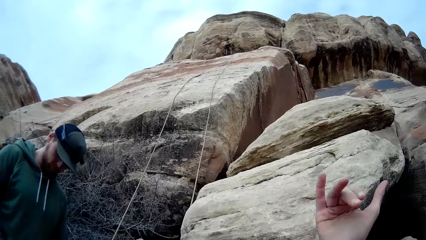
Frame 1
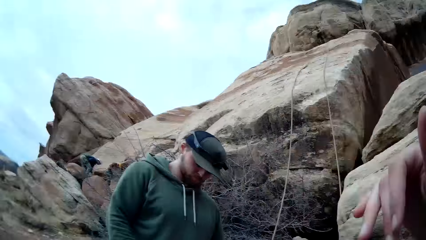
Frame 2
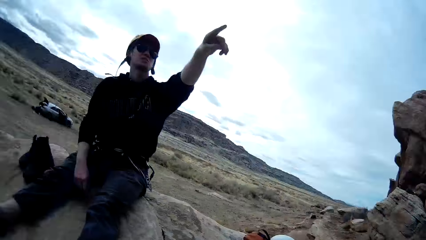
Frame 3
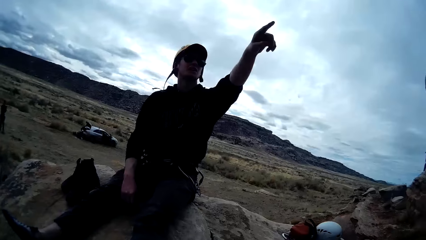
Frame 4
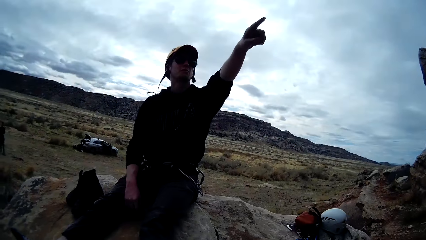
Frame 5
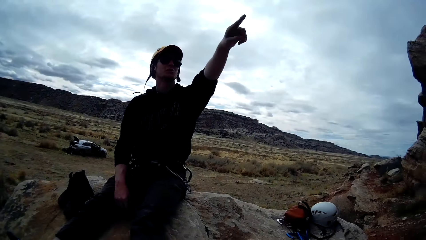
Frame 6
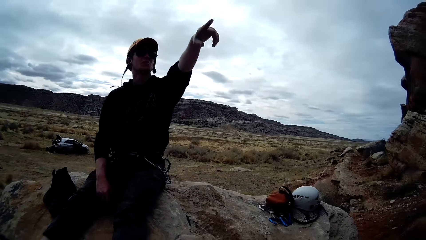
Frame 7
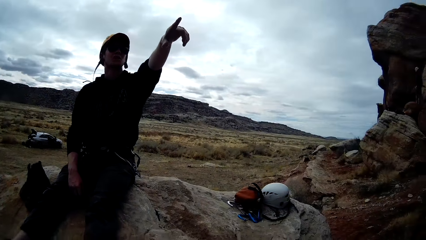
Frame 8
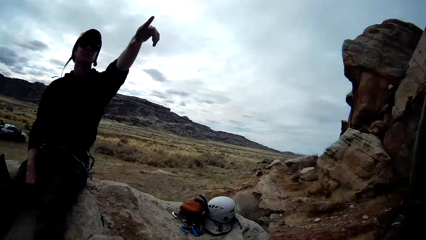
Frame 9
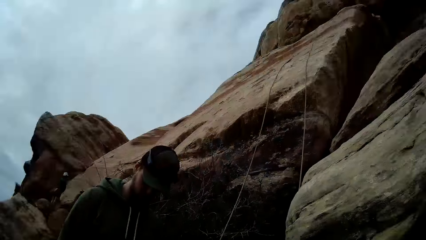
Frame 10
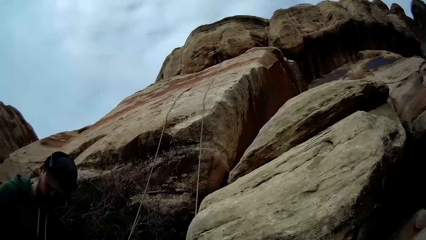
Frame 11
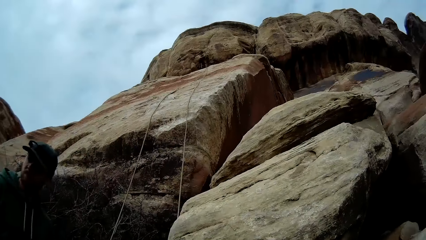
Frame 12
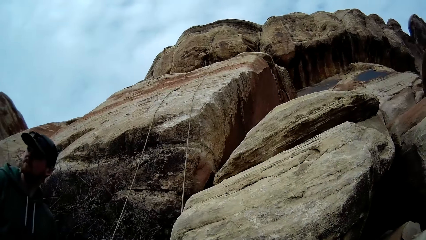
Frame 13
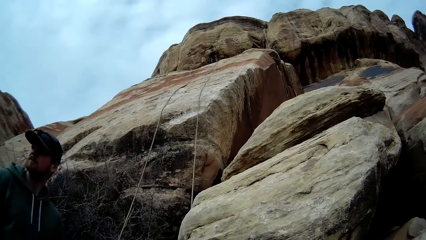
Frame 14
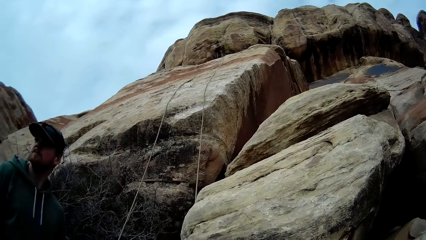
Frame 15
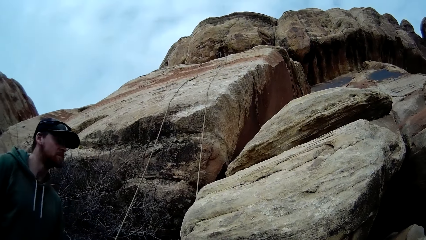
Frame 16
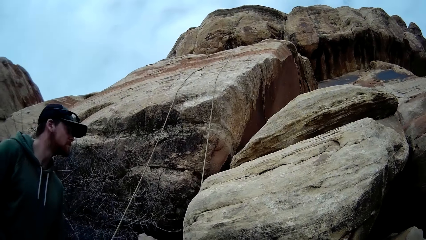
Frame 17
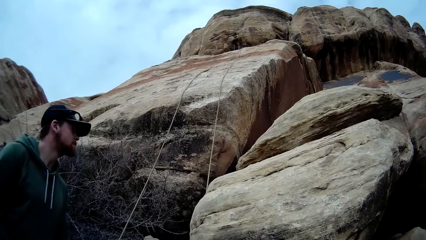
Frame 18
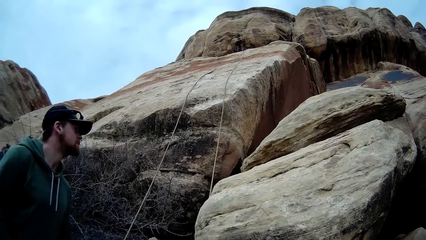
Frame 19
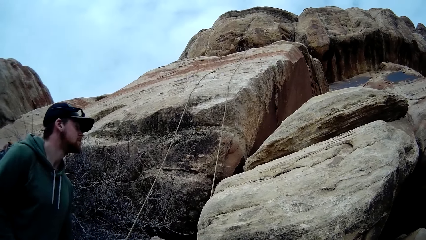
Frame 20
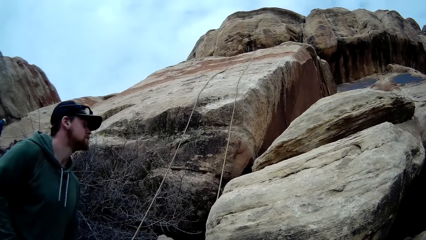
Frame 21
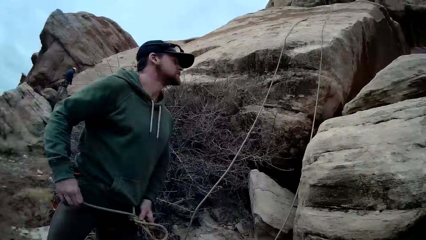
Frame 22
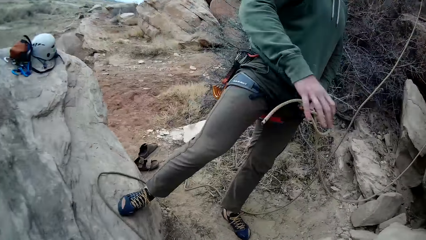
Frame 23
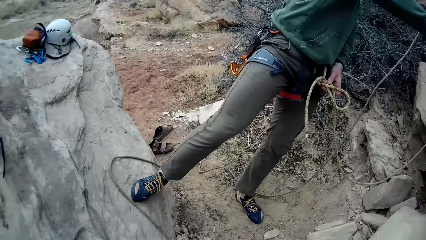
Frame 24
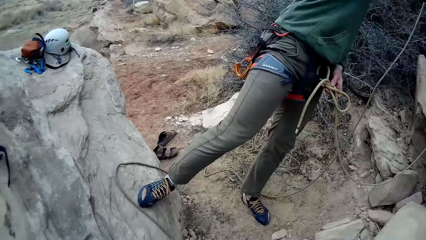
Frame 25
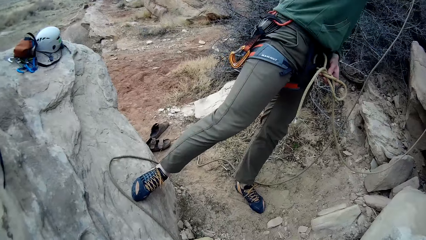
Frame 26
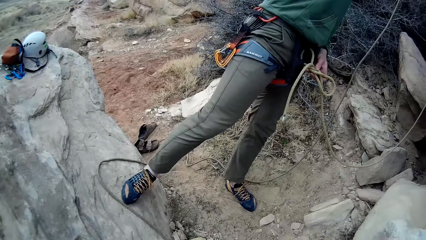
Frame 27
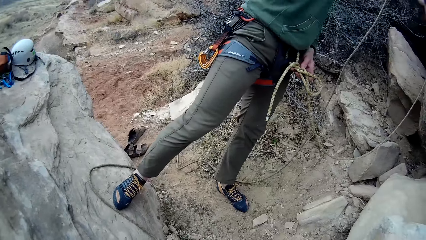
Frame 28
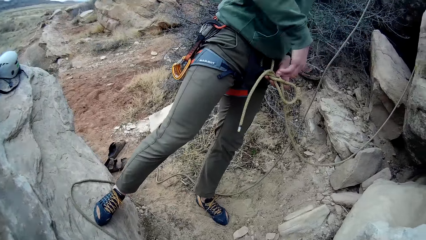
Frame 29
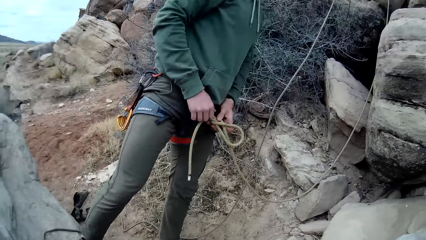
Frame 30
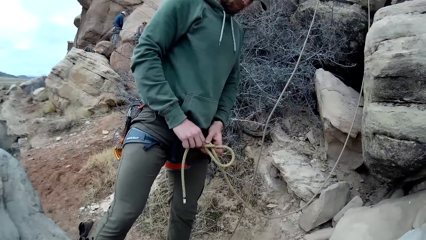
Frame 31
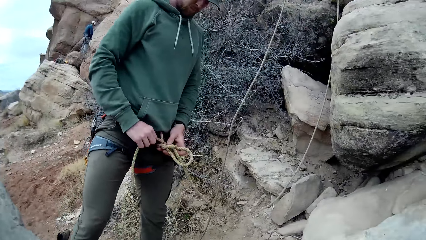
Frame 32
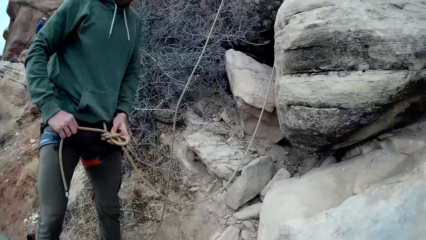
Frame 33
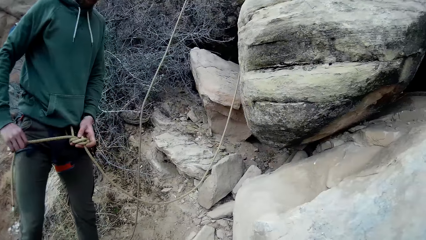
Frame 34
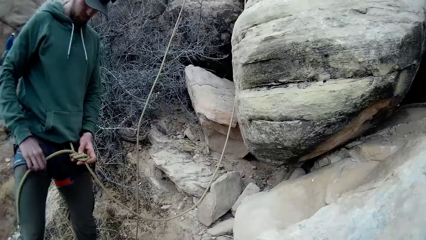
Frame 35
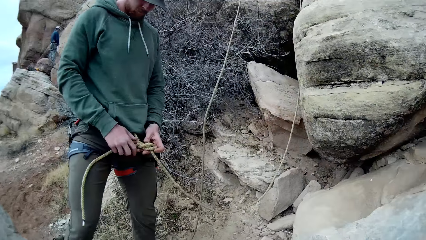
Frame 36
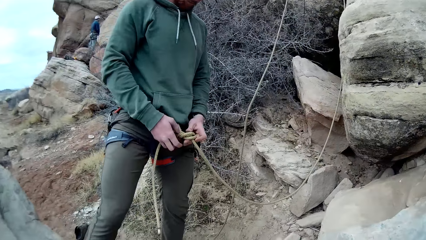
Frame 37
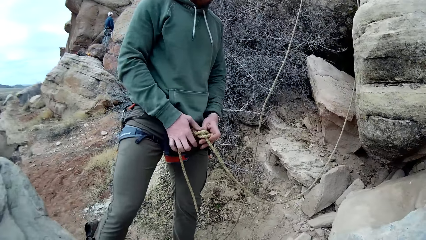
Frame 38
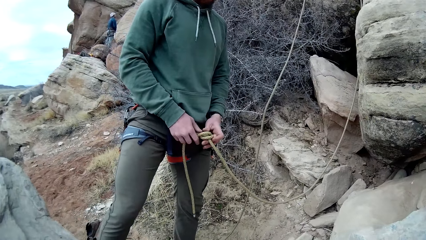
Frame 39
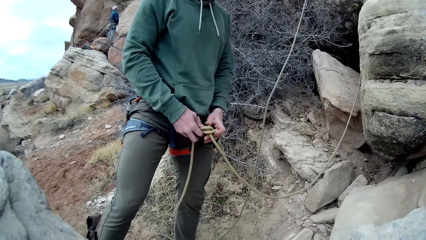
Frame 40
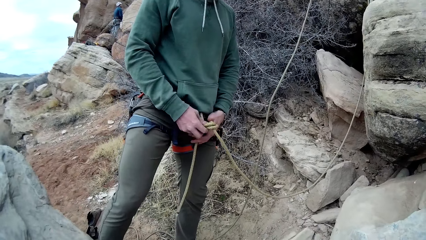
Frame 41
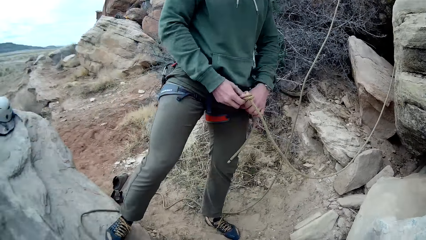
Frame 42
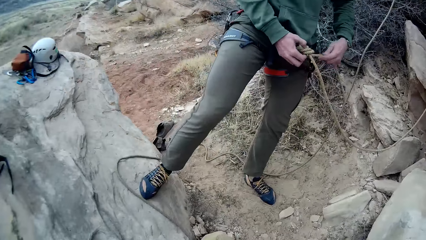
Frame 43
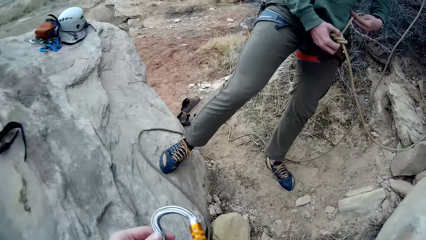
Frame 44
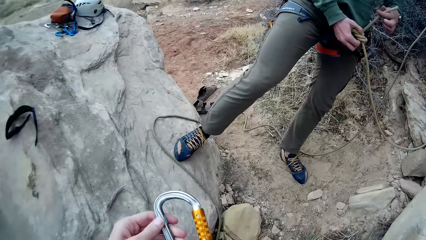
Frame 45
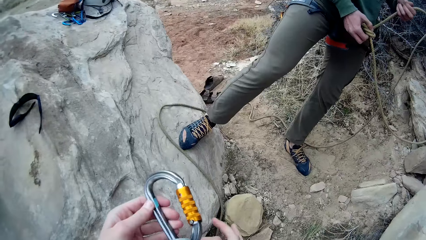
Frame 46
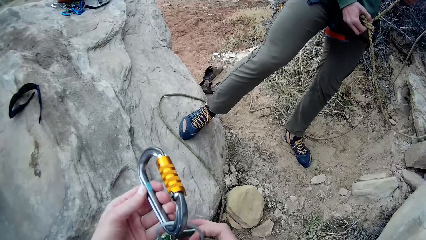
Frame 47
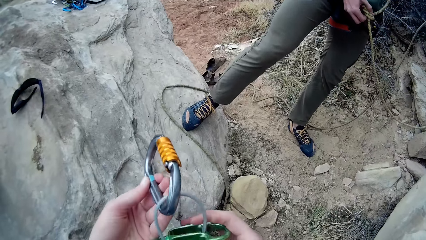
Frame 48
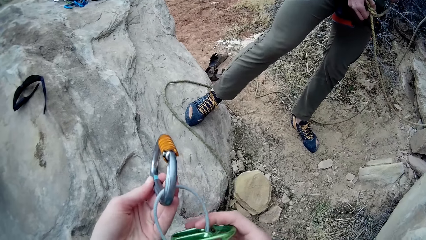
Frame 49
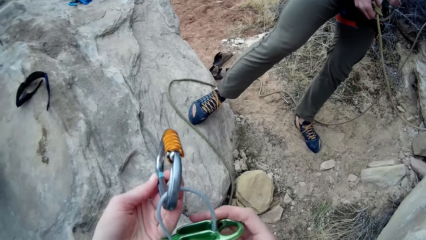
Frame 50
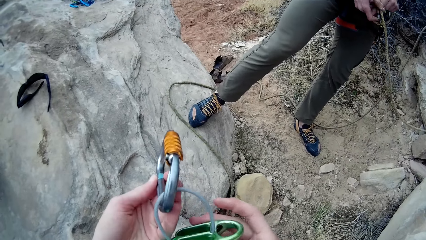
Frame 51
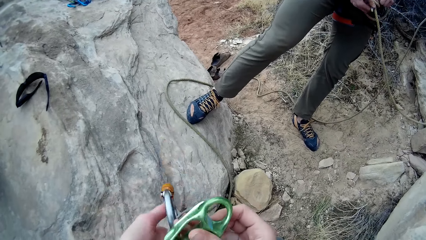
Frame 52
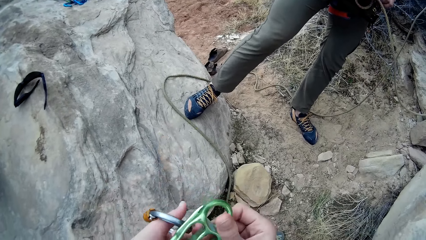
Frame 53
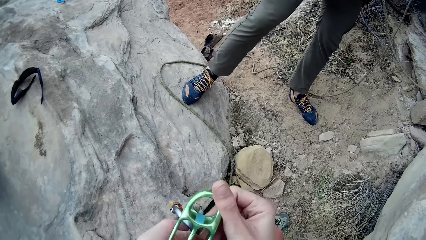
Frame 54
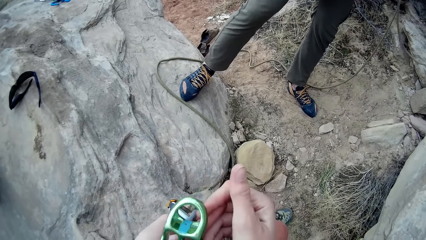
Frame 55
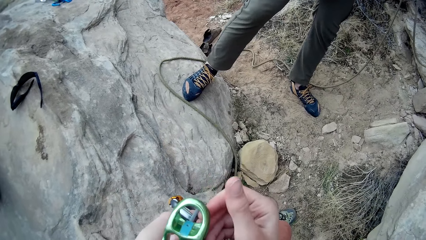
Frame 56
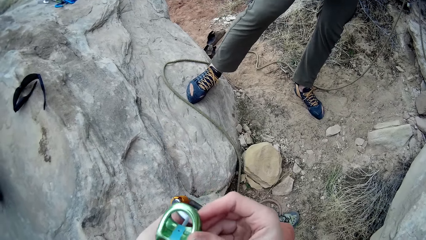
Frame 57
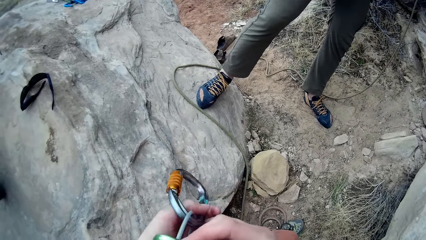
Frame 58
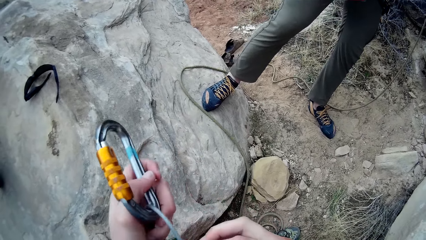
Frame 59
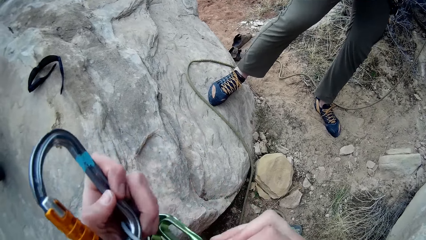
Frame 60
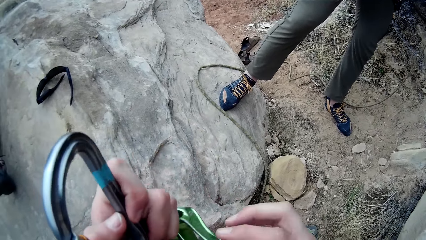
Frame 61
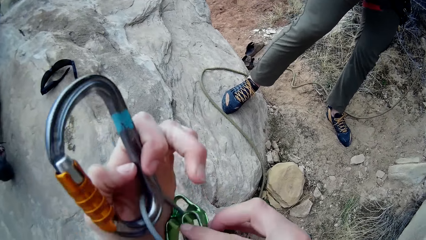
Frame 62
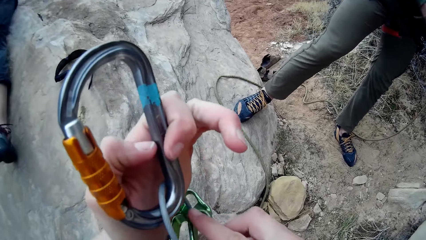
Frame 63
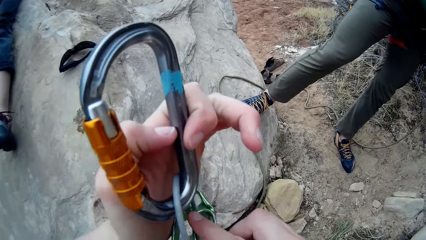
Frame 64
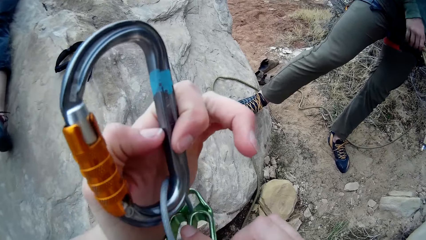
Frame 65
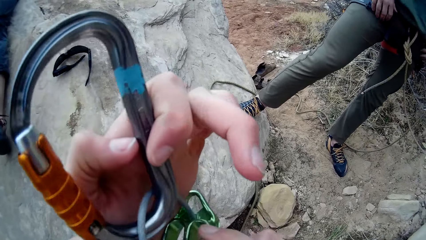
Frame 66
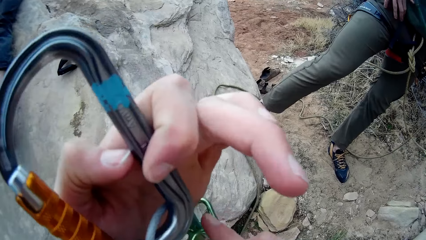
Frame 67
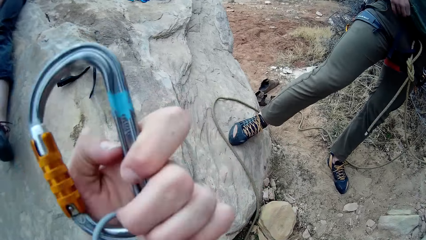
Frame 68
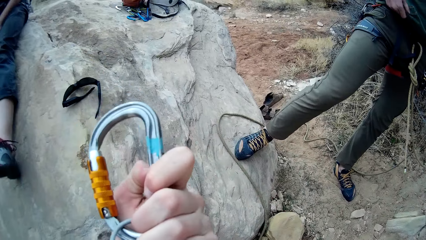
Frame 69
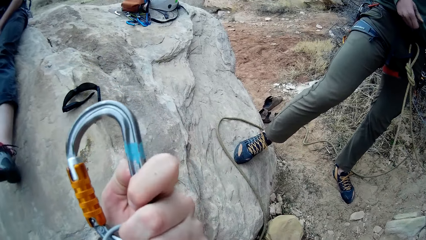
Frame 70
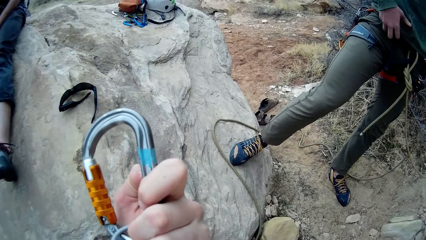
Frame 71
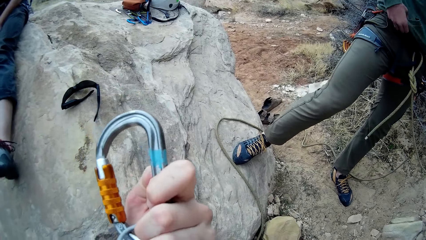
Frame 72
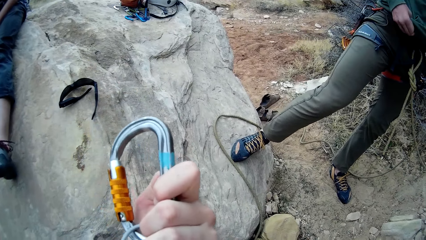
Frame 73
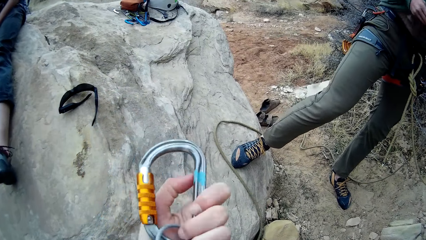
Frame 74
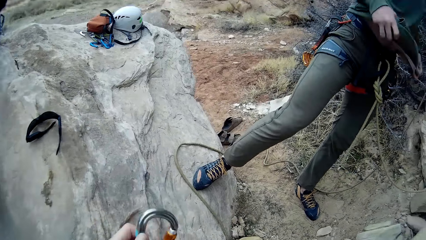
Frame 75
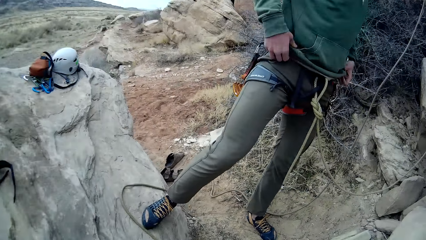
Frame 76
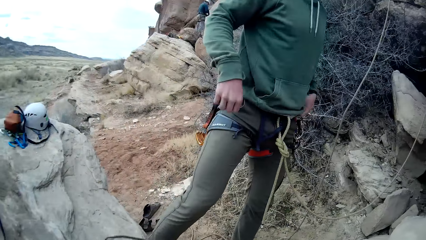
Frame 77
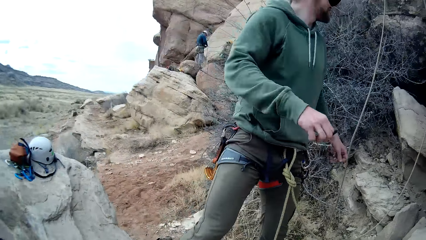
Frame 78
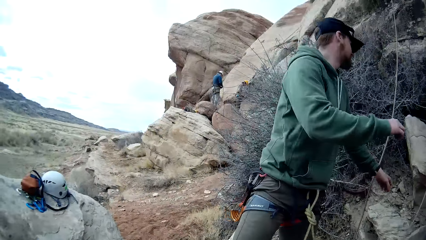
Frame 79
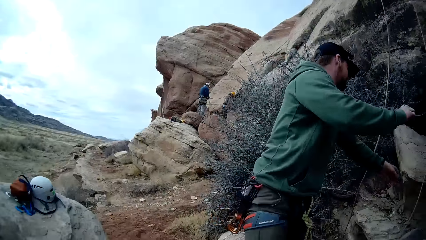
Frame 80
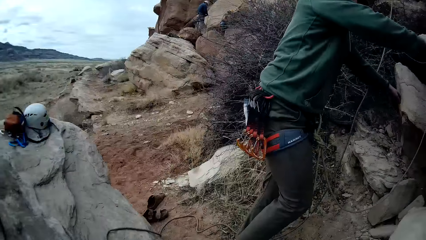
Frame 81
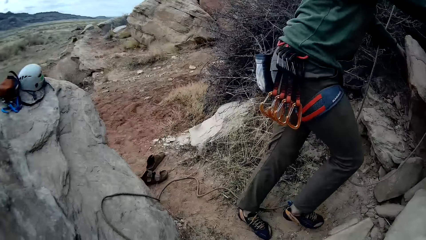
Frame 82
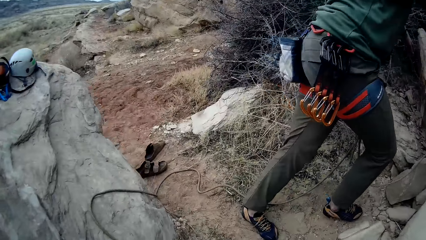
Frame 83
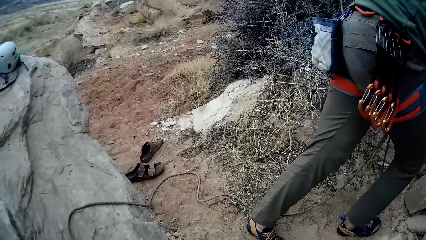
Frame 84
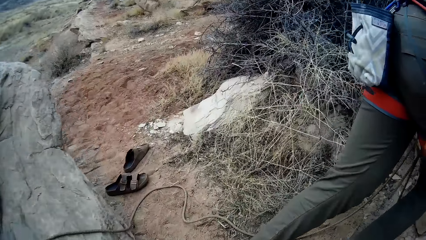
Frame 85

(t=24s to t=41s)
The camera wearer stretches a hand forward. A man points at a mountain. The camera wearer looks around the mountain. They interact with the man. Another man ties a rope on a leg. The other man points forward. The camera wearer adjusts a rope holder on a hand. The other man adjusts a sweater with a hand. The camera wearer looks around the mountain.
